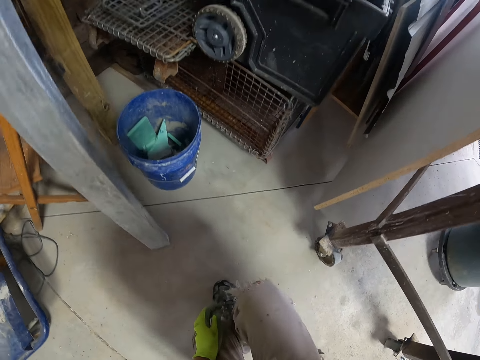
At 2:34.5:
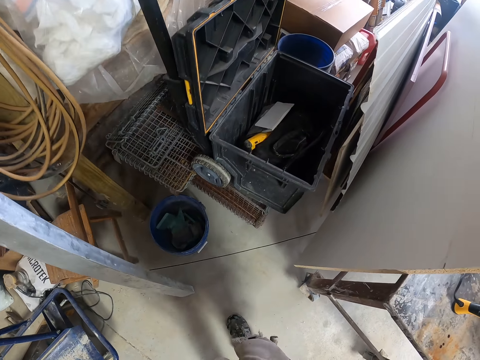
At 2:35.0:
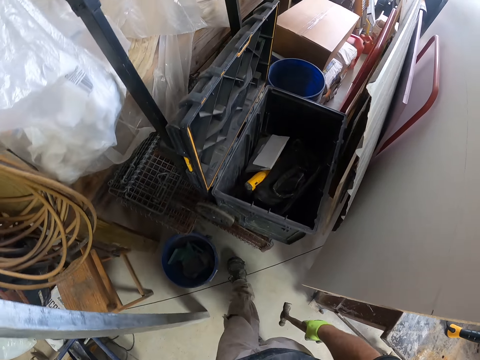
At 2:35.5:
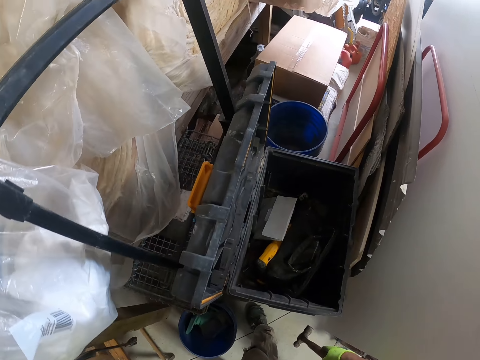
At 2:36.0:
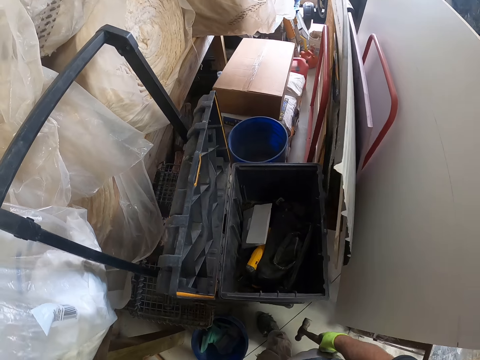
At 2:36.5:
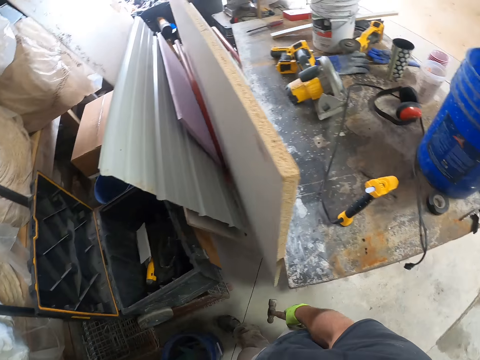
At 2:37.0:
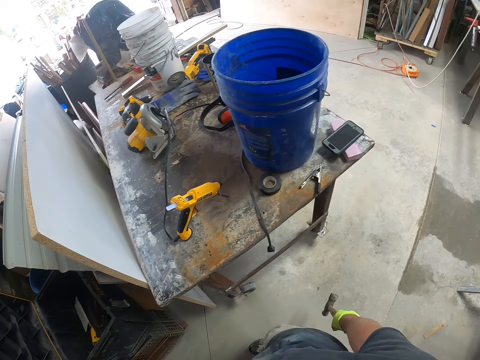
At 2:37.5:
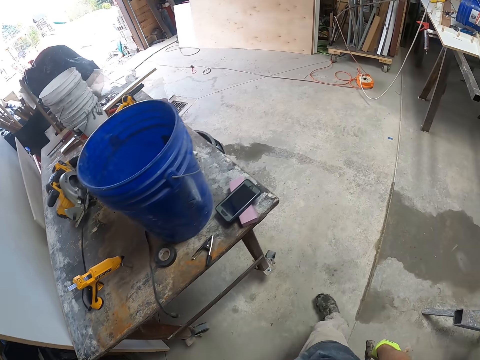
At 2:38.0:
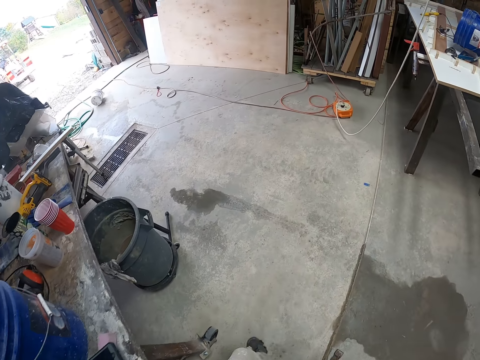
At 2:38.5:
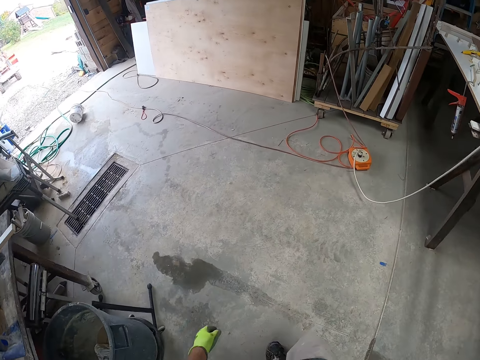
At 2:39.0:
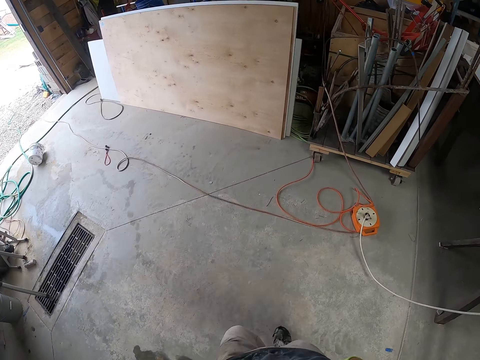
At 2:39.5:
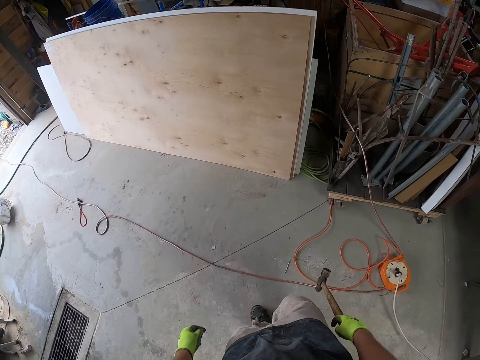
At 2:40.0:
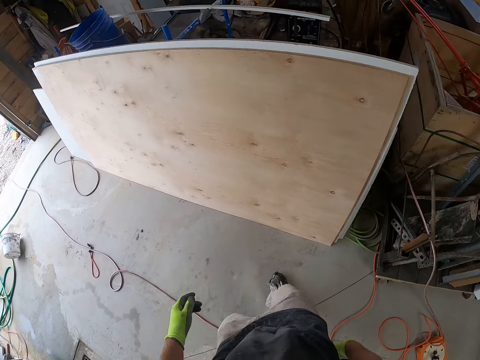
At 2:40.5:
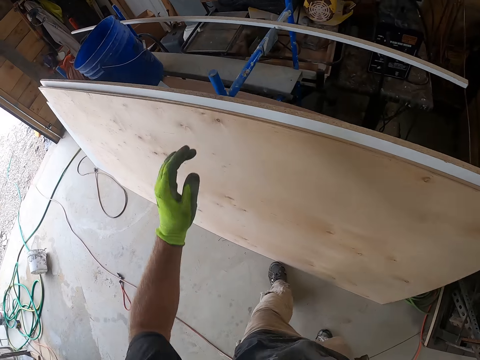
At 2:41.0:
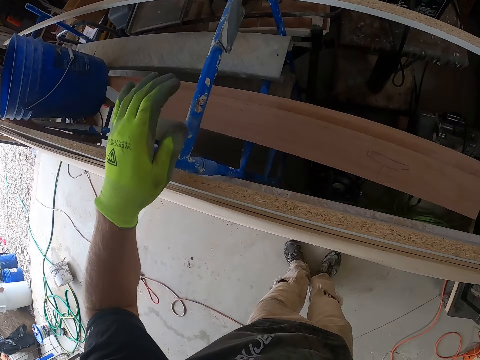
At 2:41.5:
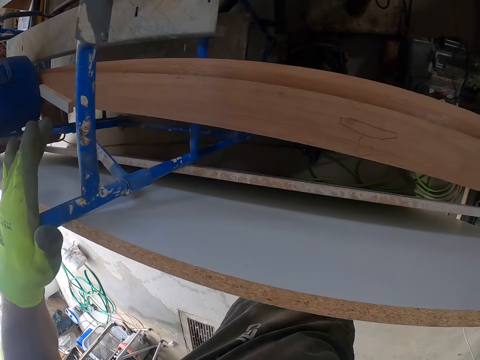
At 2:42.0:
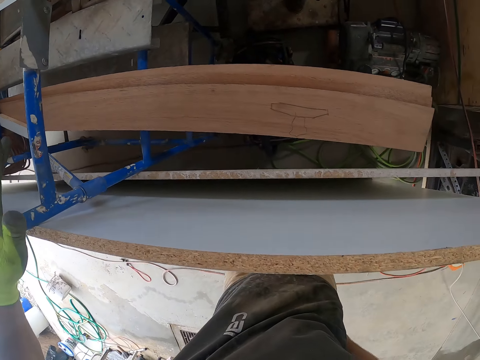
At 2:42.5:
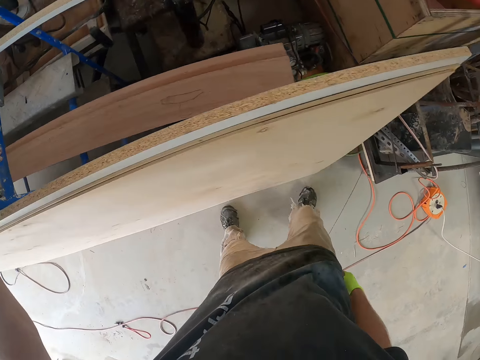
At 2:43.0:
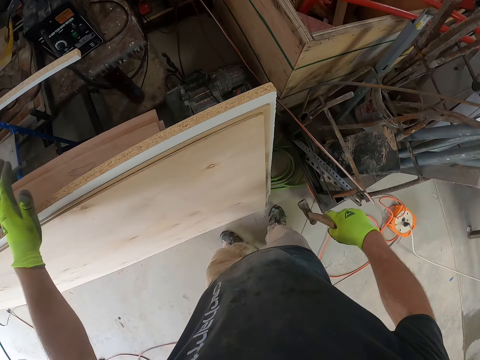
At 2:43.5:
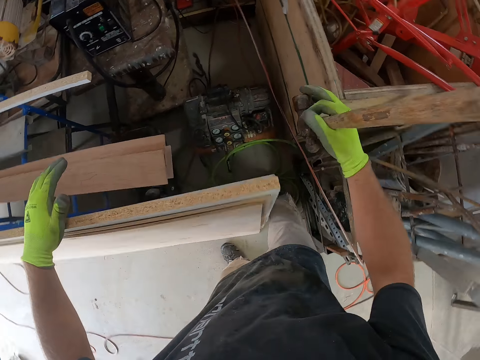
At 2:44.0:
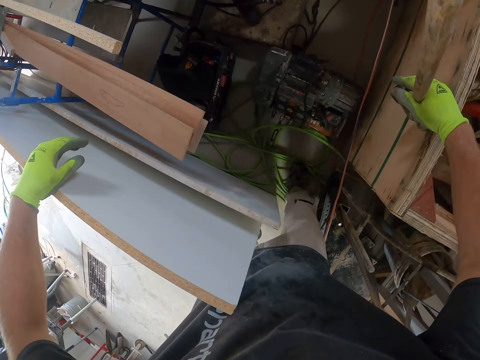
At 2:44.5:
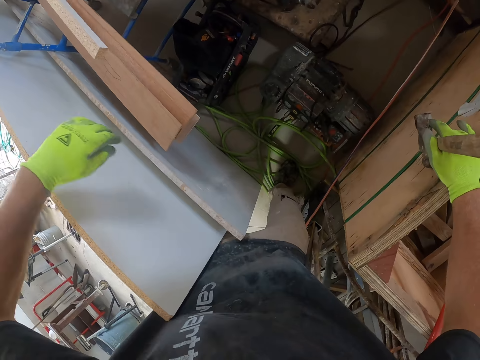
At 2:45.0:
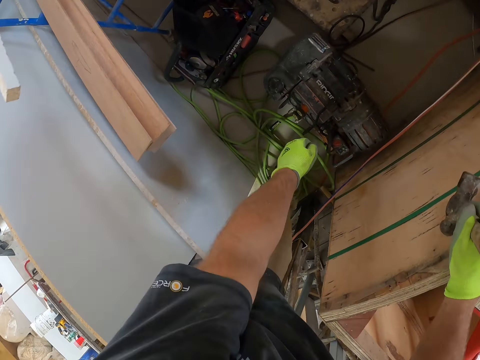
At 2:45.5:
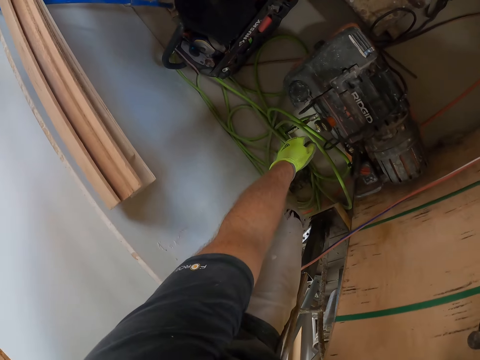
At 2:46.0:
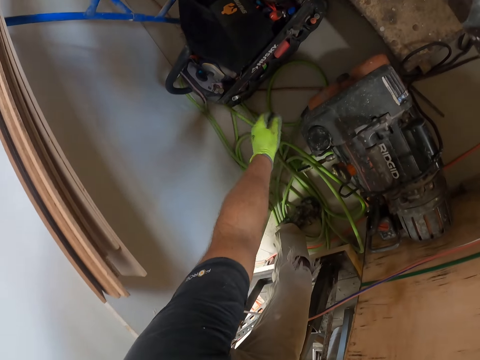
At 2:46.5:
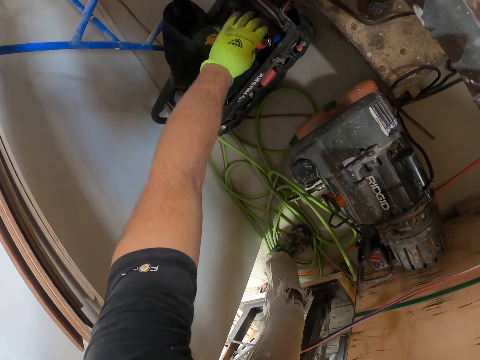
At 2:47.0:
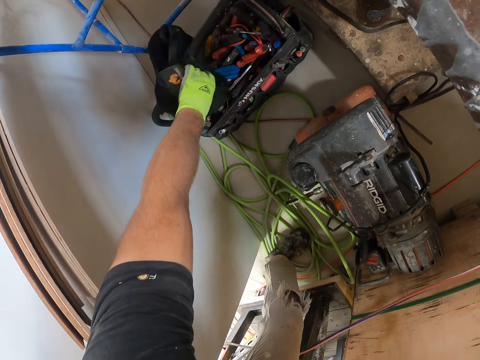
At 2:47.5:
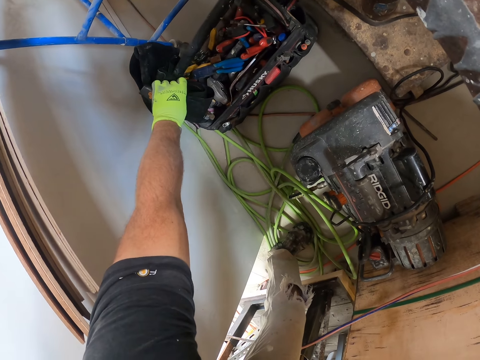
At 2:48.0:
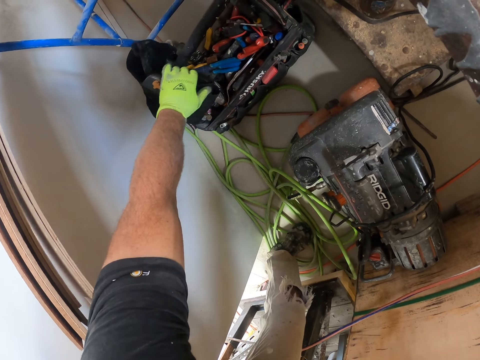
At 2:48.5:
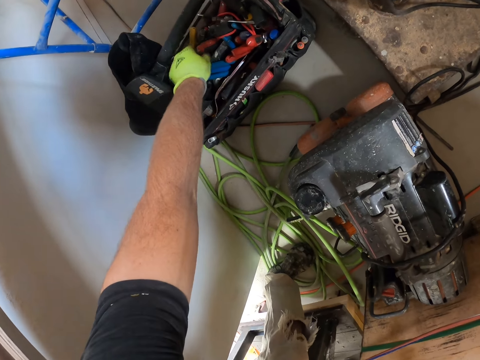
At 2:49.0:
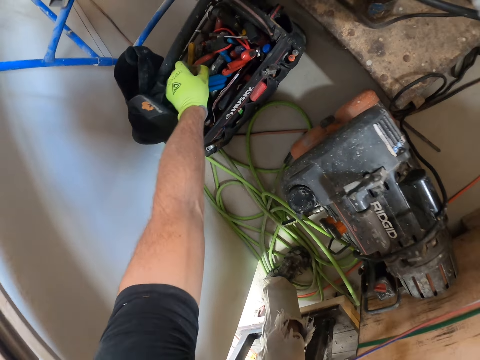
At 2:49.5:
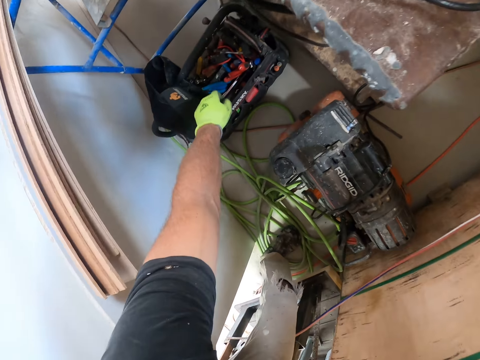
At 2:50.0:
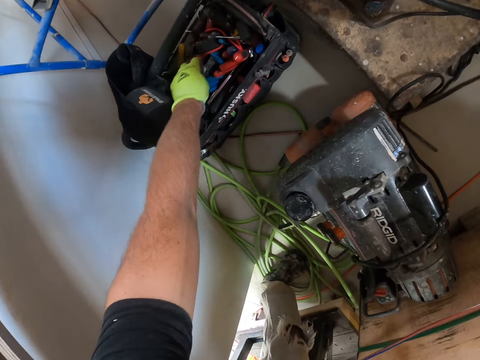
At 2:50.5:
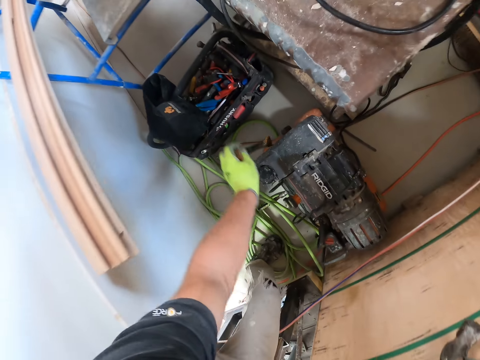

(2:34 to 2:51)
The camera wearer makes a step forward. He stands. He makes a step forward. He looks around. He turns to the right. He walks towards the wooden board with the hammer in his right hand. He places his left hand on the wooden board. He looks around. He makes a step sideways. He lifts the hammer. He places his right hand on the wooden box. He stretches his right hand to the tool box. He holds something. He adjusts a black cloth on the tool box with his left hand. He picks up a pry bar from the tool box with his left hand.

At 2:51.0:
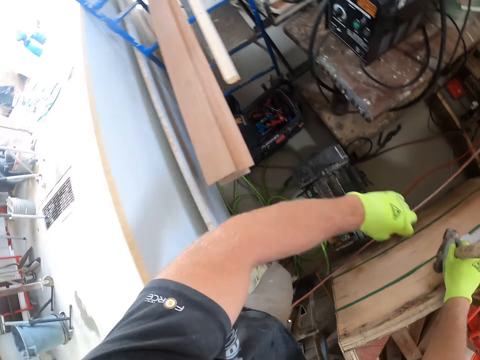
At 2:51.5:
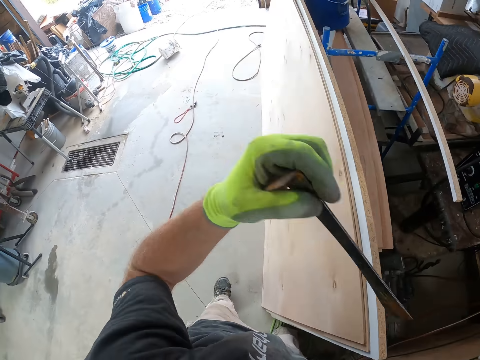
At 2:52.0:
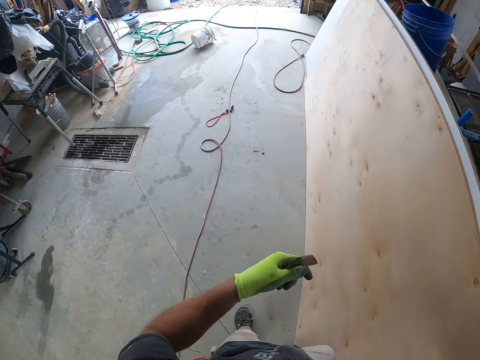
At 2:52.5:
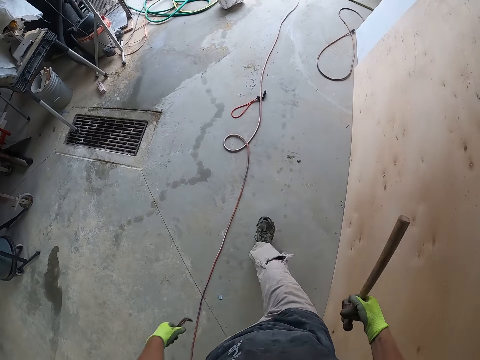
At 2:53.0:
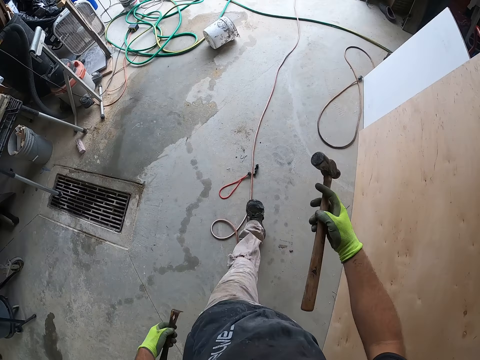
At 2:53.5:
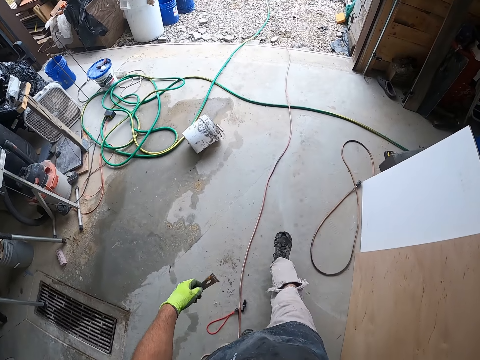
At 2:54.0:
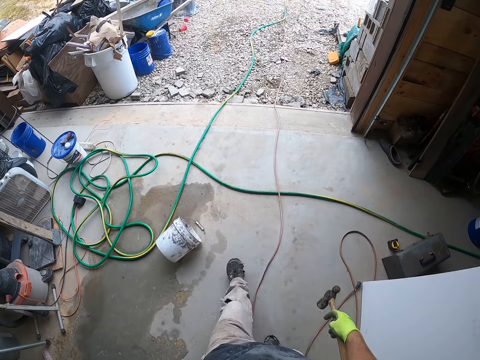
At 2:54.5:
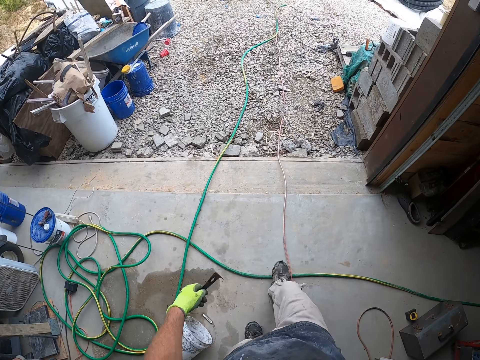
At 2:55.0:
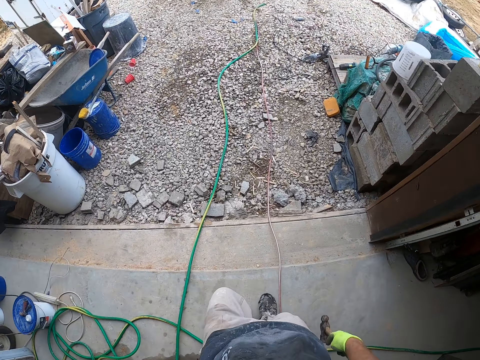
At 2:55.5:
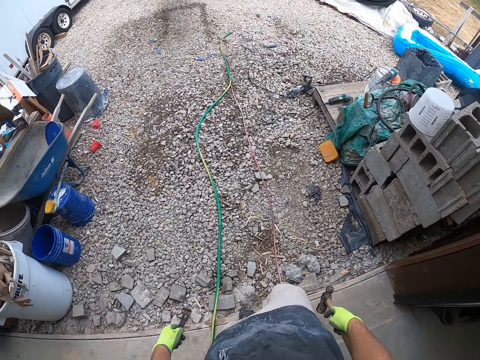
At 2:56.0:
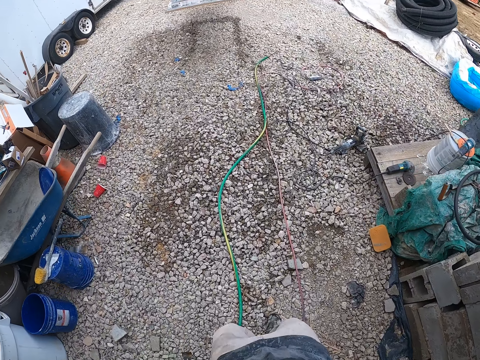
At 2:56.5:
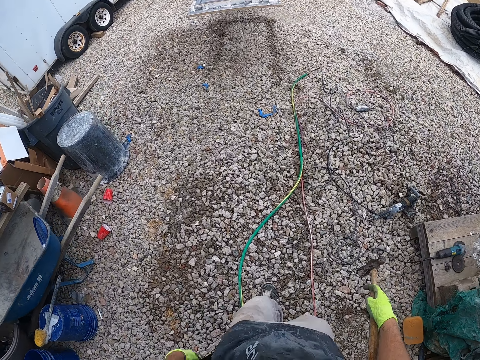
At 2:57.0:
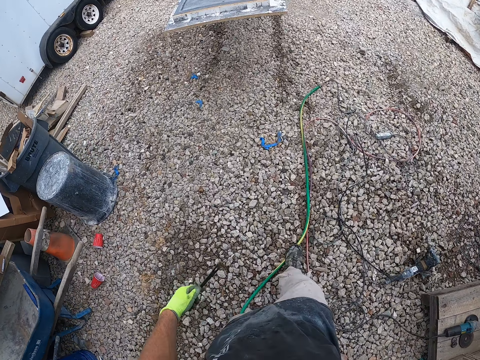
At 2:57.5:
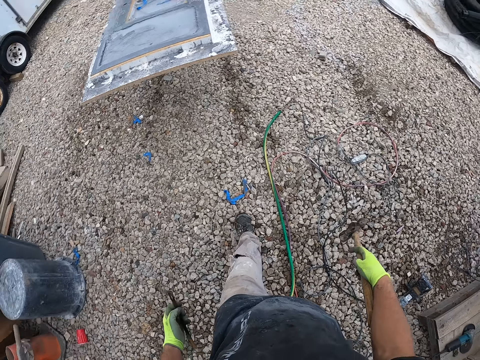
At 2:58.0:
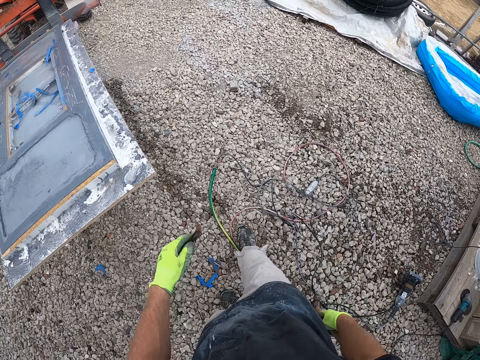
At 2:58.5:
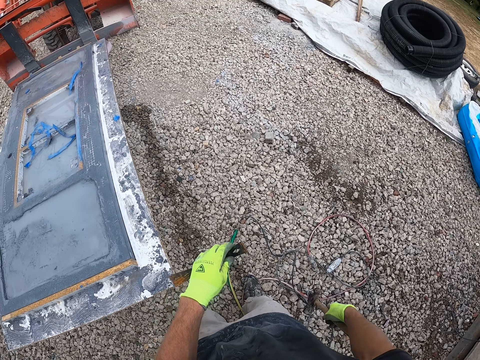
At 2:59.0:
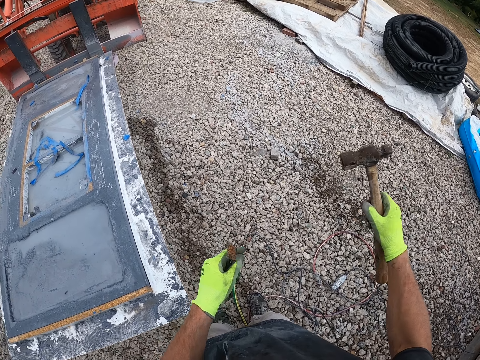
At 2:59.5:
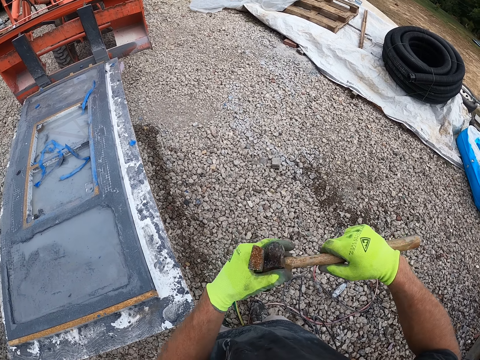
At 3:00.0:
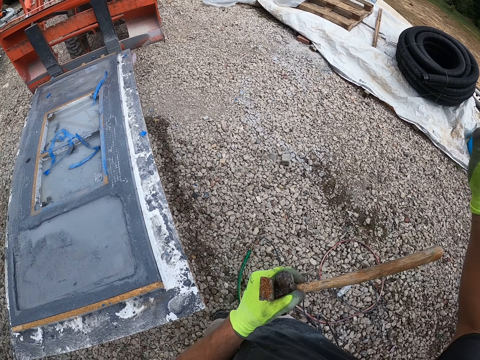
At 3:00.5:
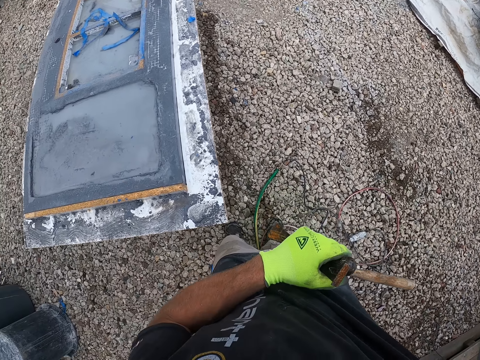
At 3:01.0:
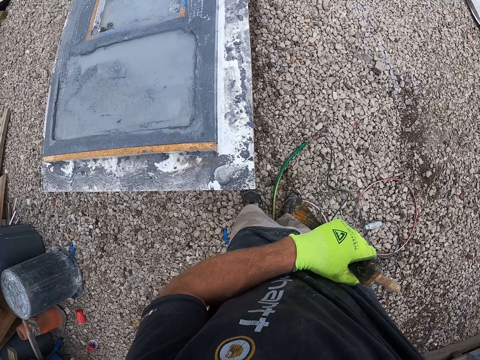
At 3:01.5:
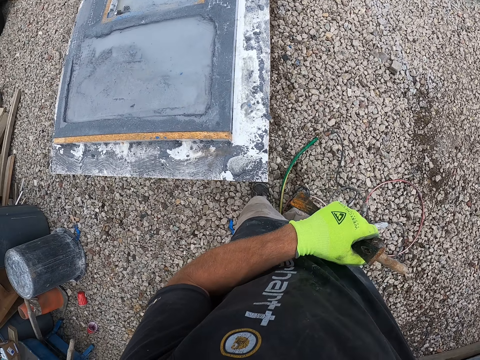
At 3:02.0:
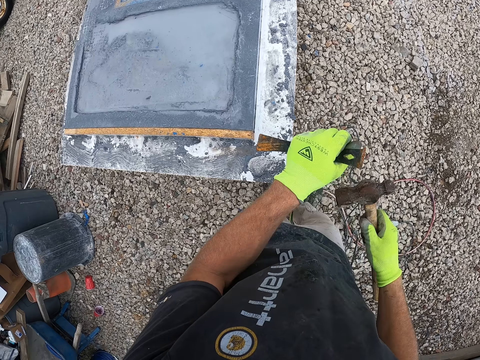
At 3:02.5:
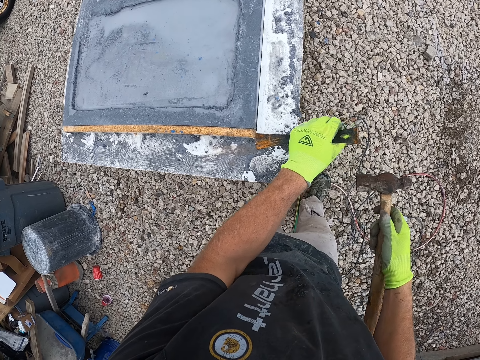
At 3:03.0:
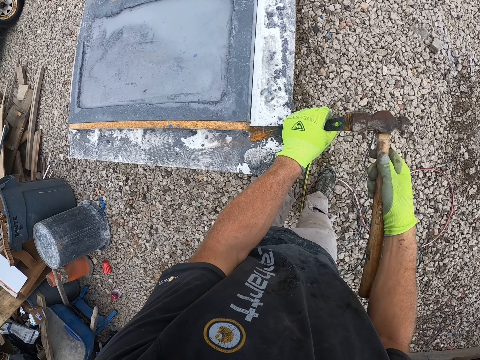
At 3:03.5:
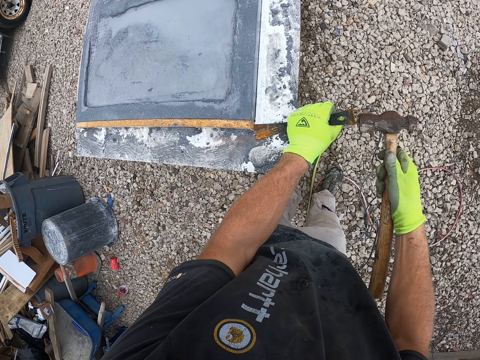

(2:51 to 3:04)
The camera wearer turns to the right. He turns the hammer. He walks towards the wooden plank outside. He lifts the hammer. He passes the hammer to his left hand. He lifts his right hand. He lowers his right hand. He holds the hammer with his right hand. He hits the pry bar or nail puller on the wooden plank with the hammer in his right hand. He places the nail puller between a piece of timber and the solid wood.
